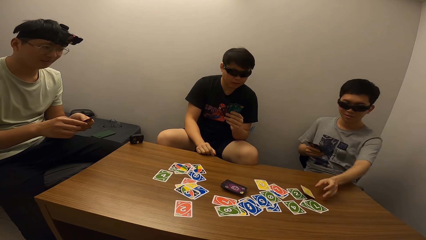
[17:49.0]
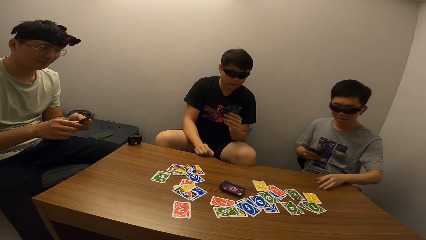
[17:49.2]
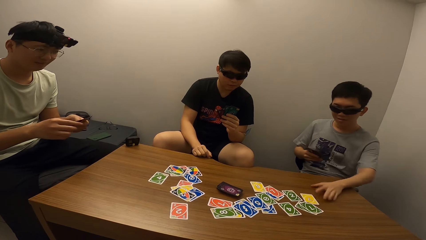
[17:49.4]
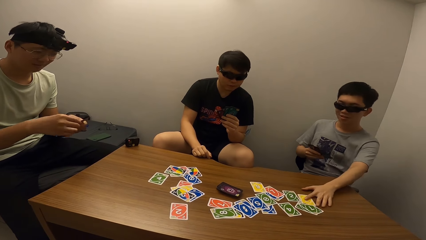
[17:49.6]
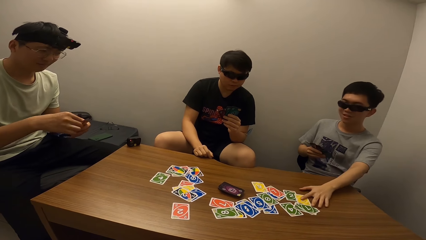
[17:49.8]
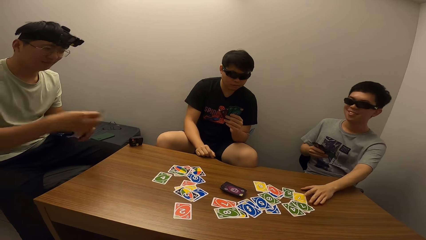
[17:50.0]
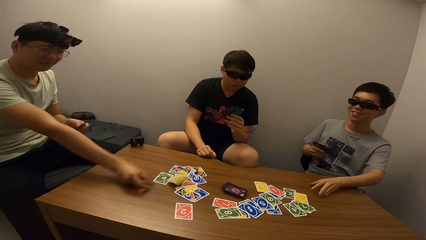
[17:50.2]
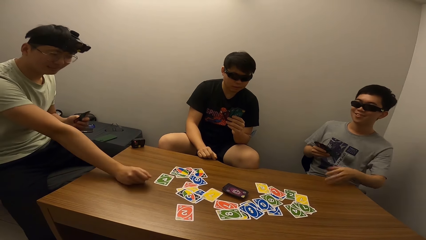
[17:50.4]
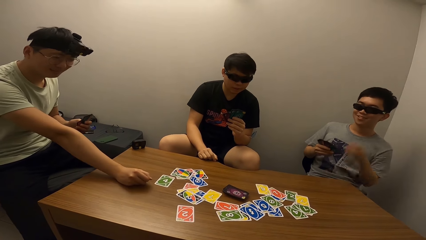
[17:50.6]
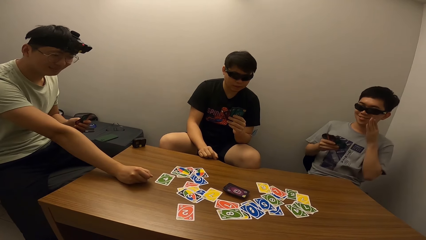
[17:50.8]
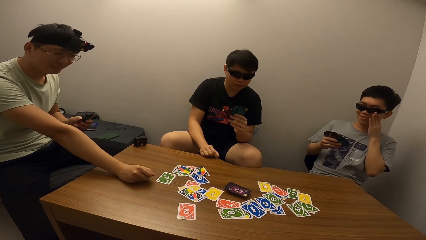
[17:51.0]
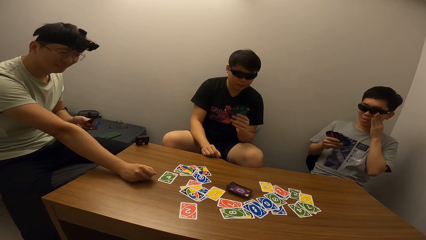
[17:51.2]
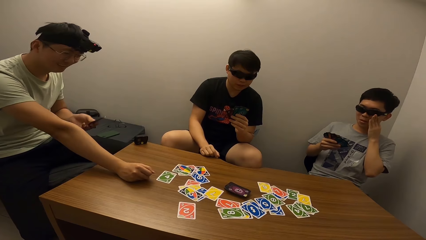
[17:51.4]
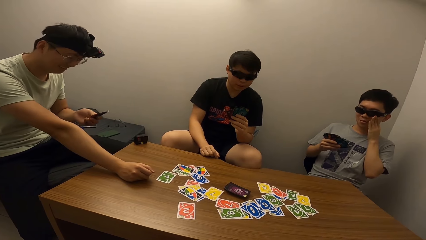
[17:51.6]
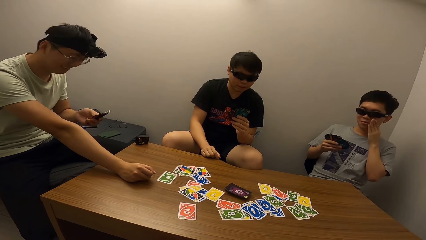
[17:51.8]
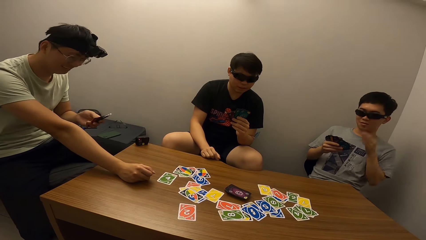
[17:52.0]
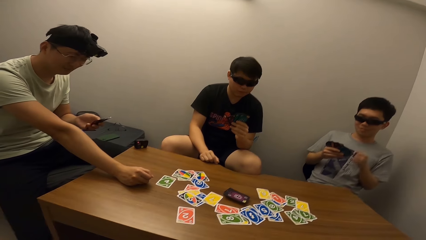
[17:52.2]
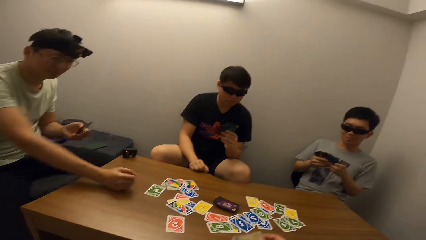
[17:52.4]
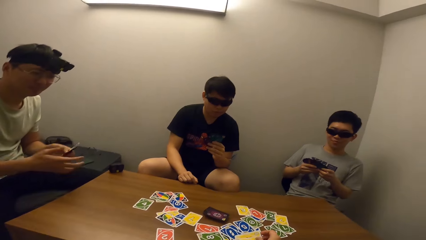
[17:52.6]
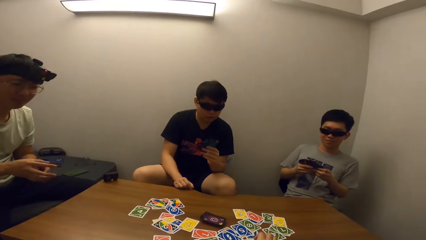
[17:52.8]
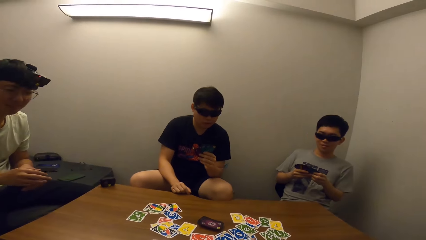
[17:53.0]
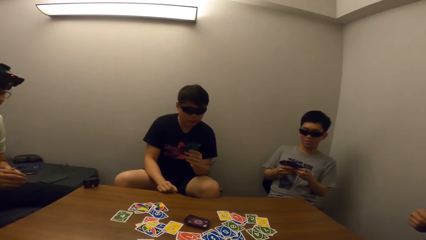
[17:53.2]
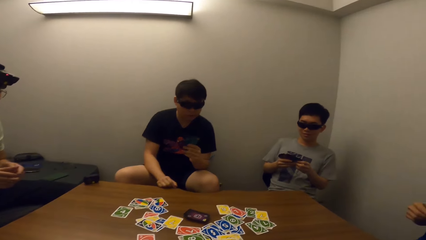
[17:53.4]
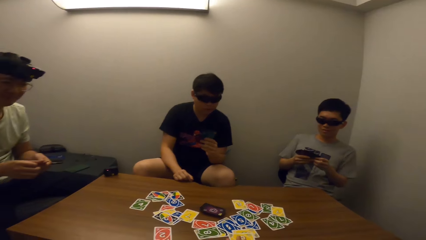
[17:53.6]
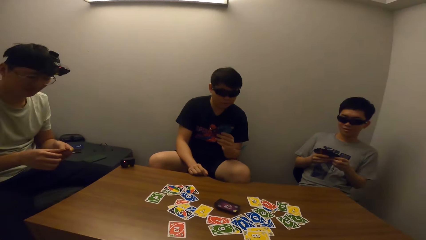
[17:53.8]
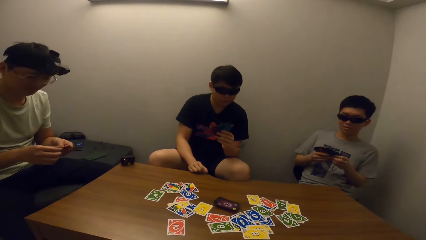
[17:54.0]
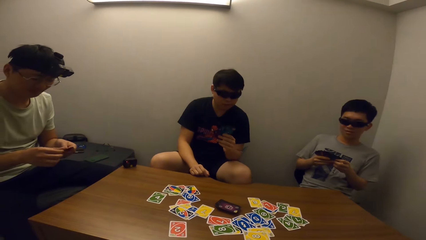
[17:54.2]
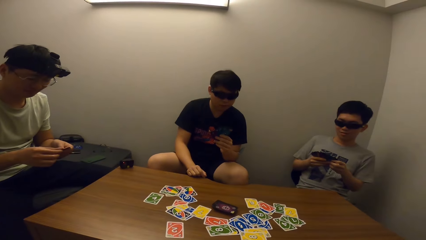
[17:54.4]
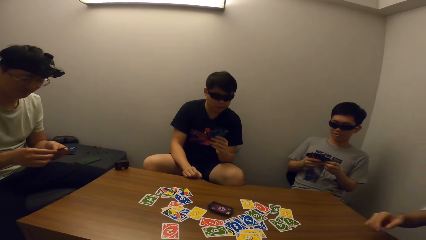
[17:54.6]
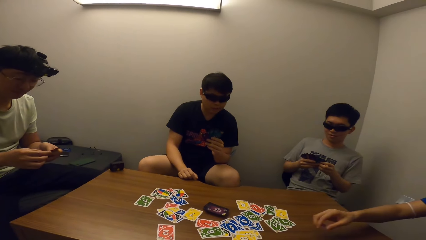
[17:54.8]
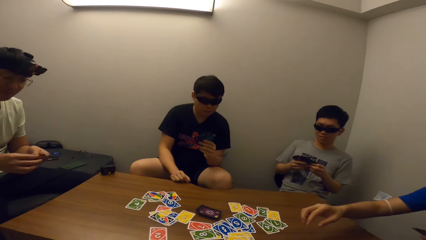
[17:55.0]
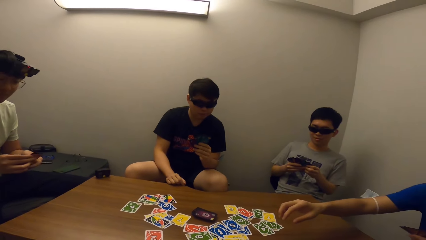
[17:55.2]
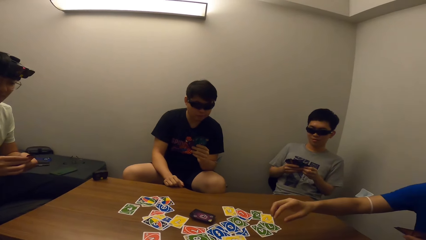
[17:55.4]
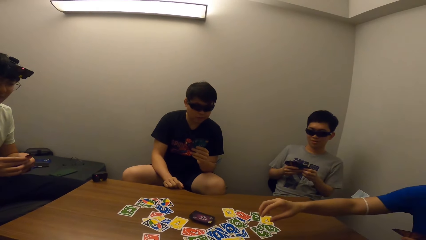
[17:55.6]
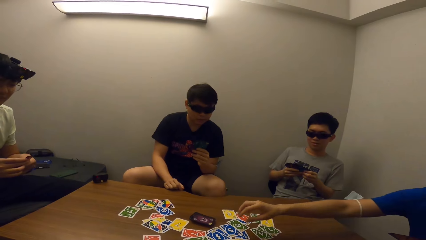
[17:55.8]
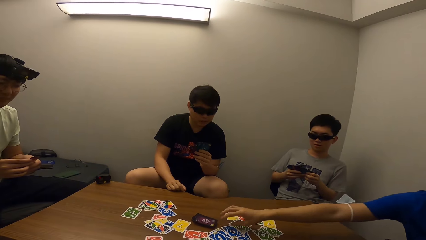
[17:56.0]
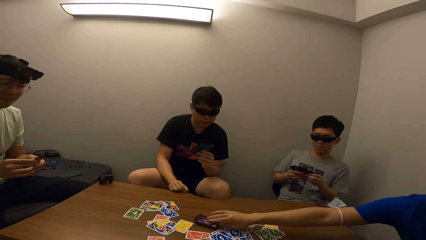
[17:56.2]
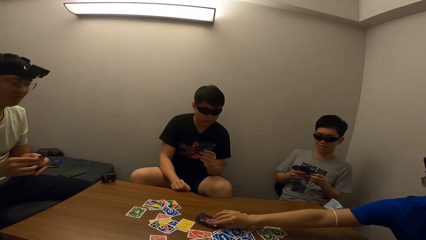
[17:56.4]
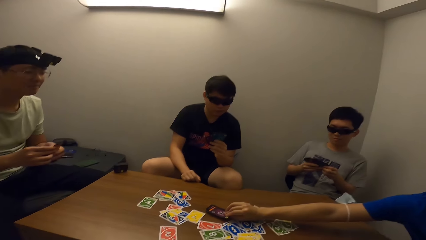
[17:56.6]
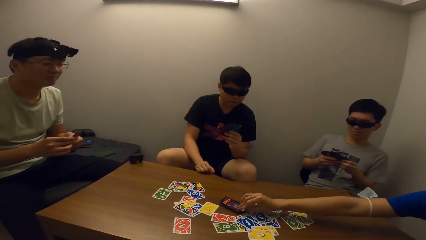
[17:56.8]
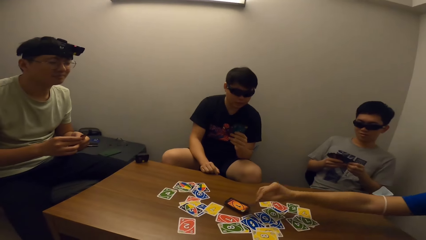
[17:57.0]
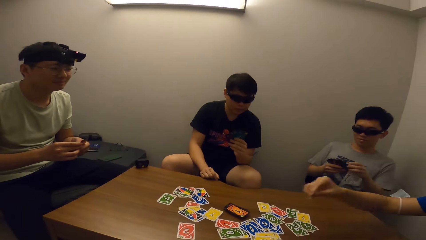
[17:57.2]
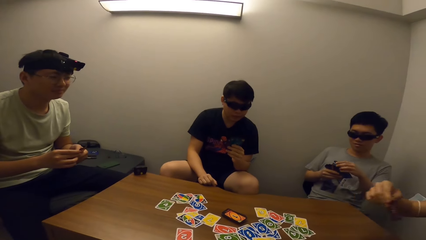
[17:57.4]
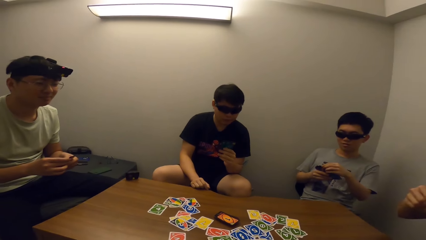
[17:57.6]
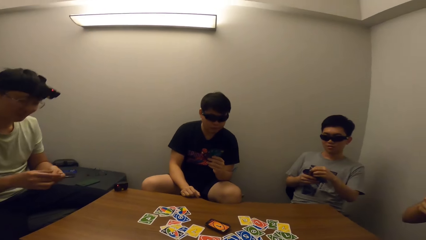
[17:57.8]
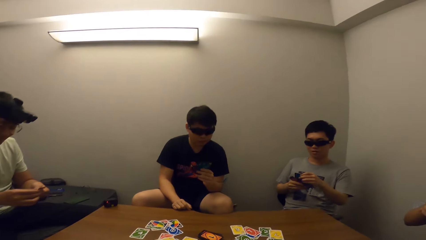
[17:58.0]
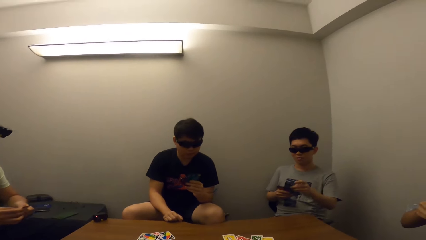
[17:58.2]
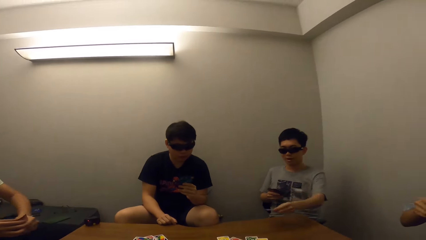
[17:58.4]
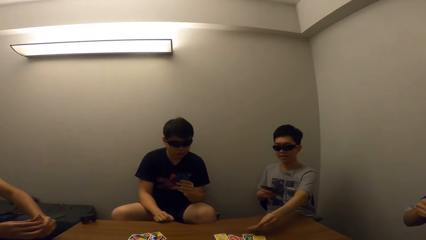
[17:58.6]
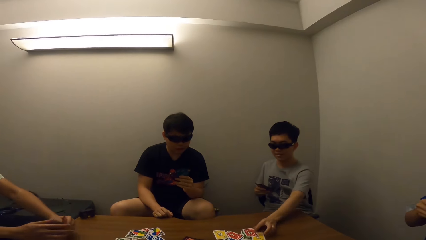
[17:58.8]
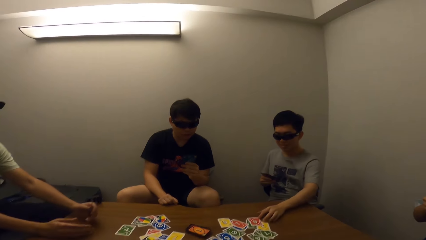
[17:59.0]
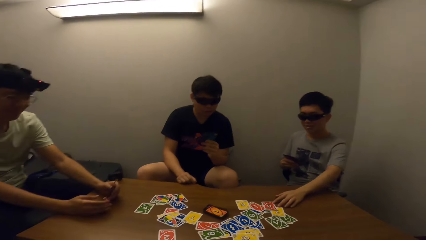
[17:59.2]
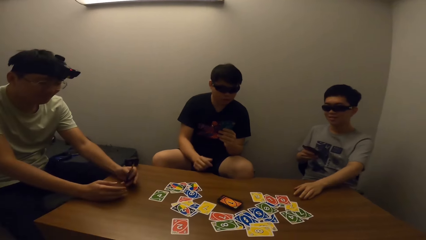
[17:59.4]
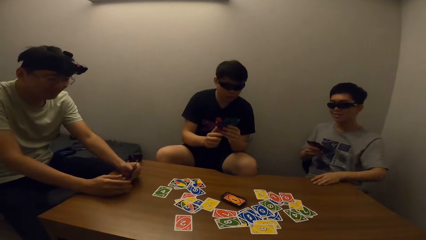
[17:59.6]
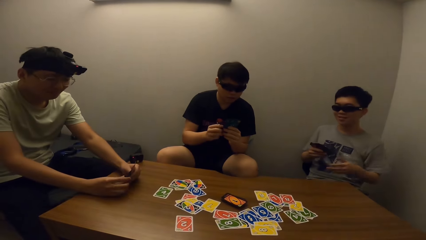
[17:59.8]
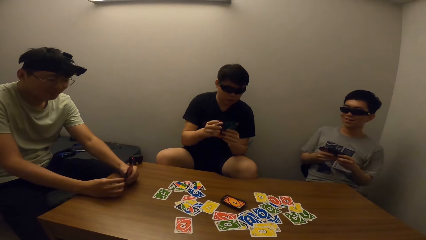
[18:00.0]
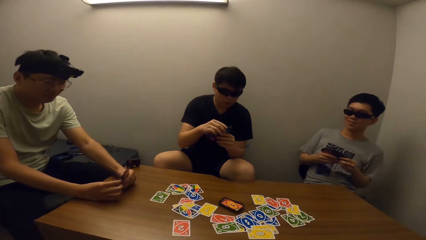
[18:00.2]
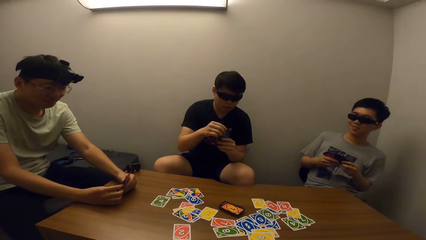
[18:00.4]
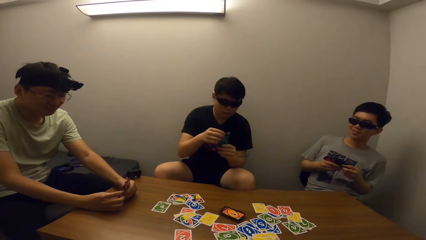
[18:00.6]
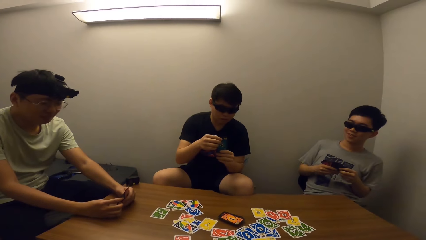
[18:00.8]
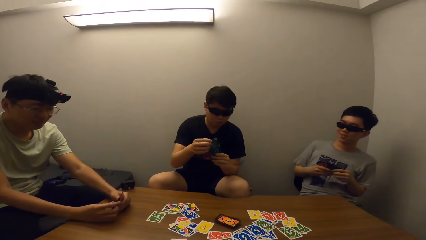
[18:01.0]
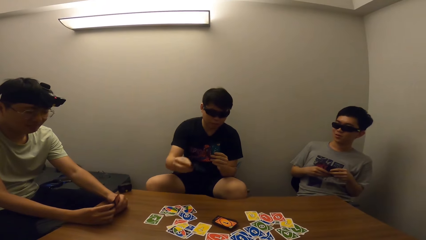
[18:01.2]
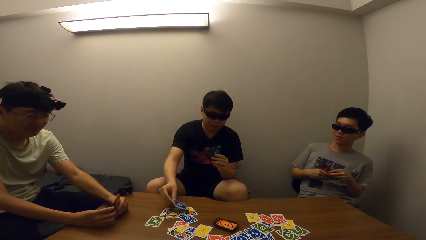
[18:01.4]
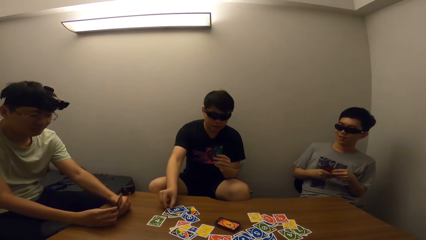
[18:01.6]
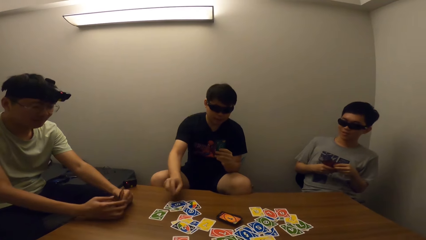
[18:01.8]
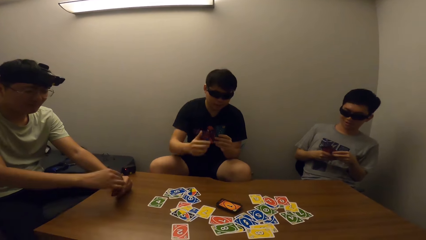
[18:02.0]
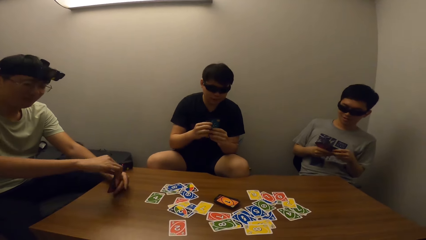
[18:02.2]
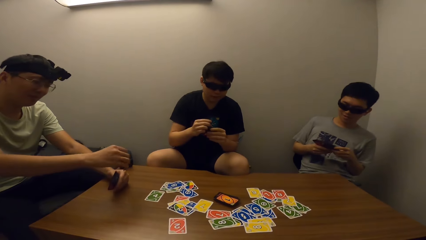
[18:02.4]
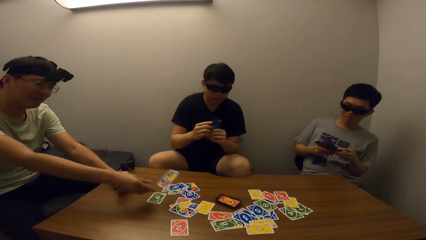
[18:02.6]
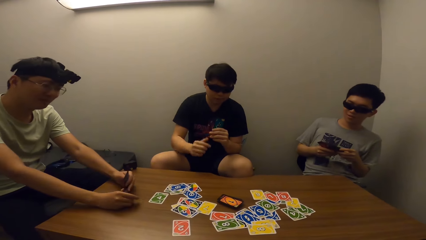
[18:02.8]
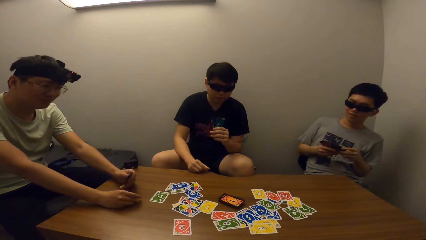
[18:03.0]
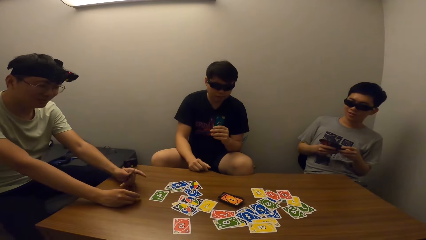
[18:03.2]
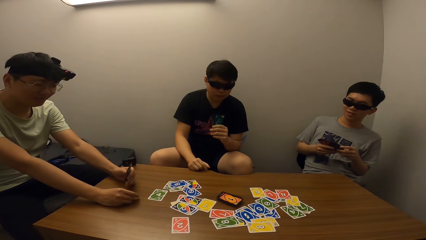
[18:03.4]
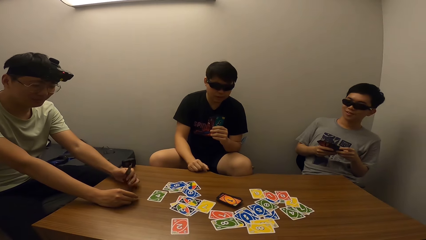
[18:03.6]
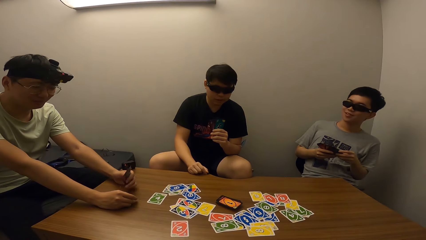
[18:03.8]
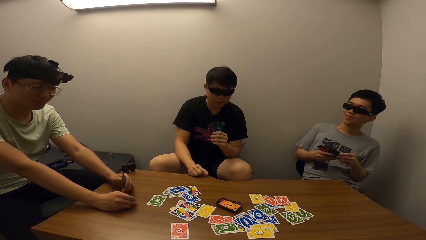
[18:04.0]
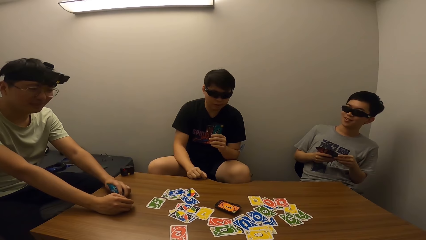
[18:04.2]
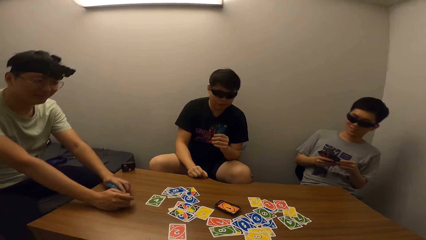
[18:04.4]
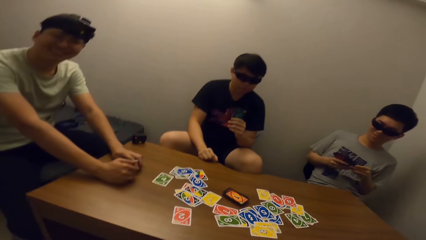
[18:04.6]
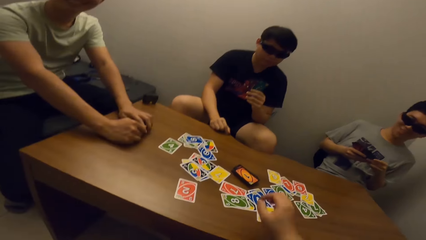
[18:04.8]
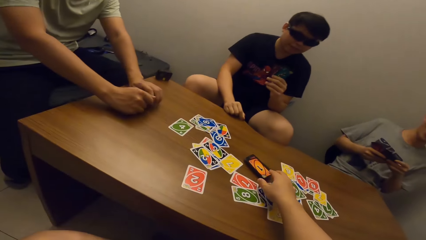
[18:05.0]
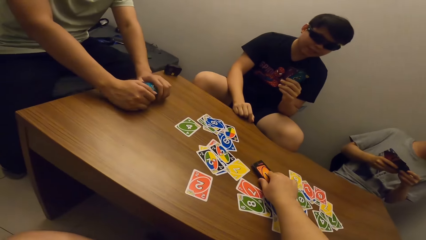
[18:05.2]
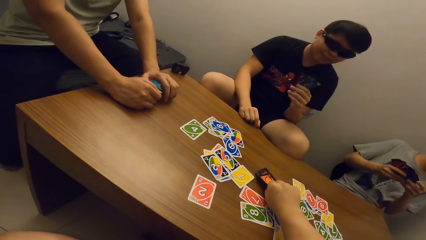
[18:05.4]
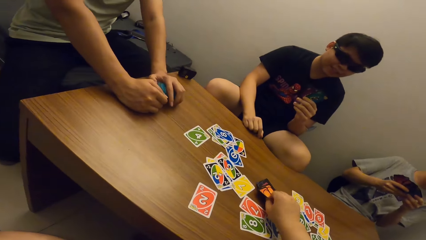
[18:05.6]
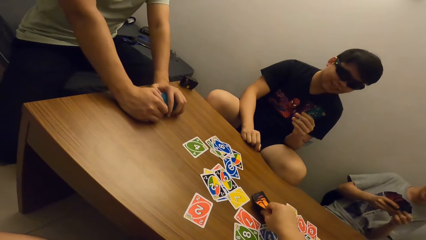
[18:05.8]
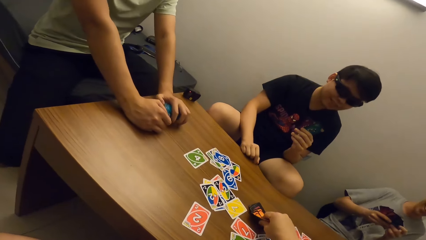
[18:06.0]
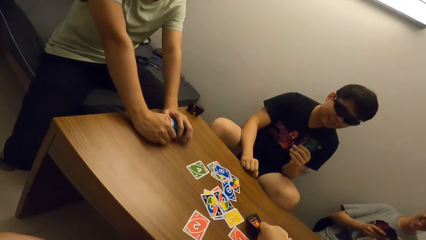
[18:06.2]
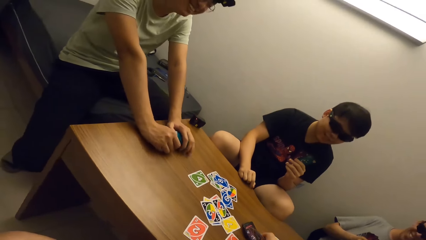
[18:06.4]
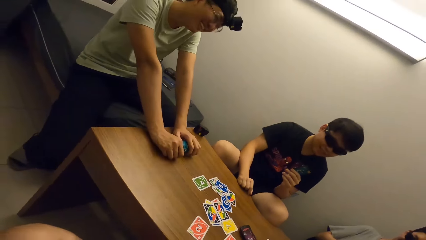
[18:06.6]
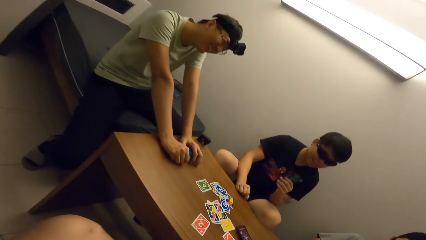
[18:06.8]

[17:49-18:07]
A man drops a card on the table. Another man drops a card on the table. The camera wearer stares at the table. They stare at a third man. A fourth man picks a card from the table. The camera wearer stares at the third man. The first man drops a card on the table. The camera wearer stares at the table. The third man drops a card on the table. The second man drops a card on the table. The camera wearer stares at the table. They pick a card from the table.
